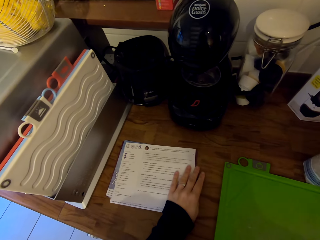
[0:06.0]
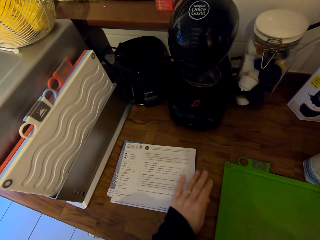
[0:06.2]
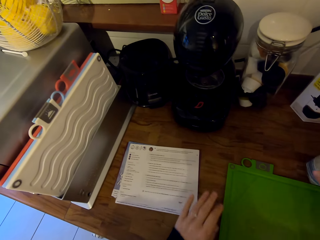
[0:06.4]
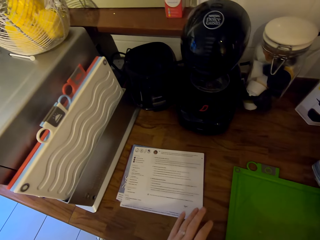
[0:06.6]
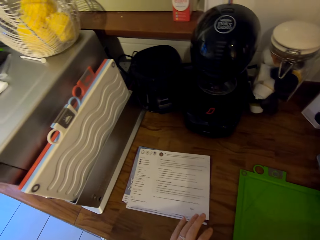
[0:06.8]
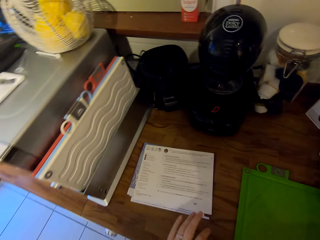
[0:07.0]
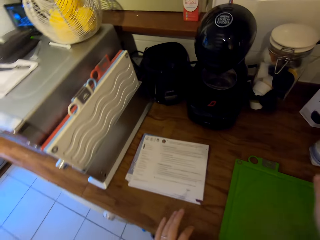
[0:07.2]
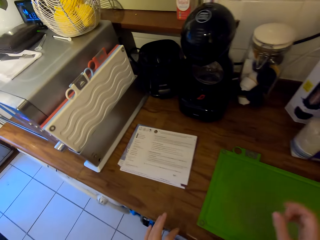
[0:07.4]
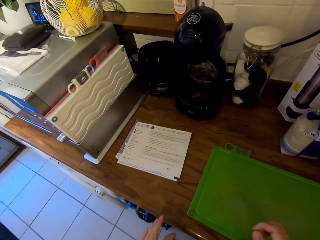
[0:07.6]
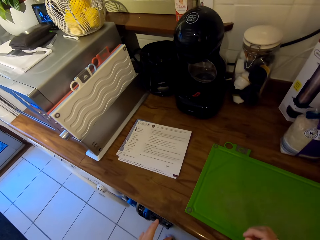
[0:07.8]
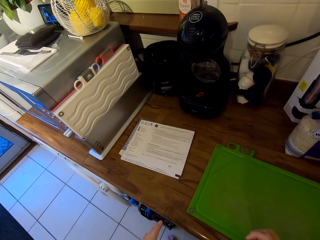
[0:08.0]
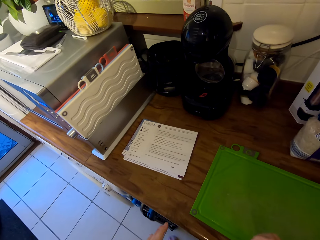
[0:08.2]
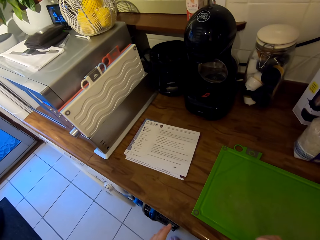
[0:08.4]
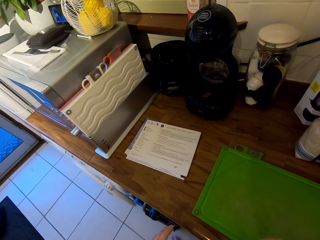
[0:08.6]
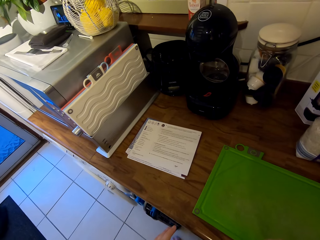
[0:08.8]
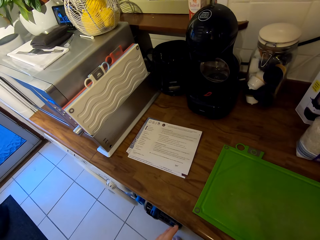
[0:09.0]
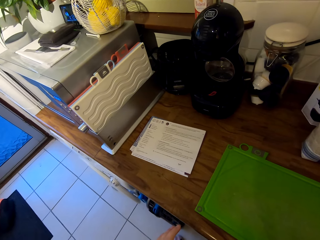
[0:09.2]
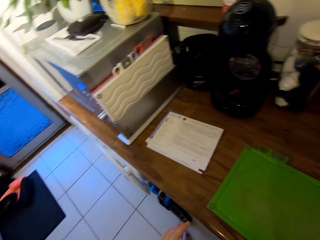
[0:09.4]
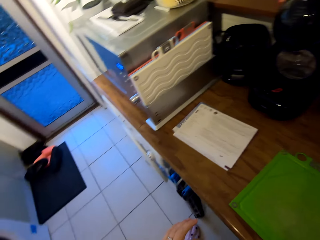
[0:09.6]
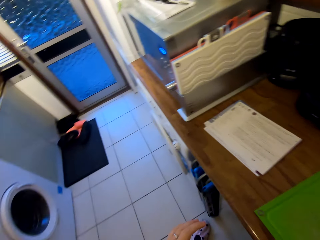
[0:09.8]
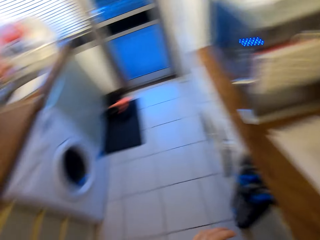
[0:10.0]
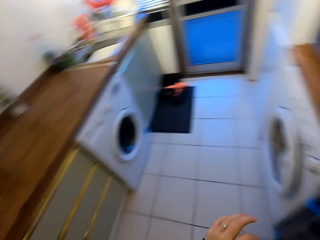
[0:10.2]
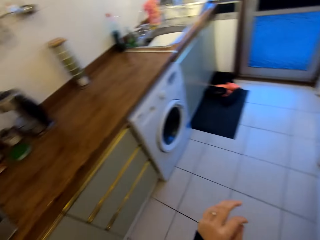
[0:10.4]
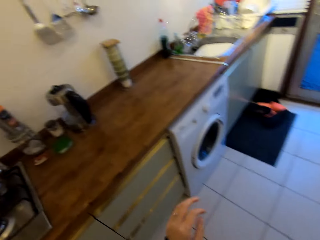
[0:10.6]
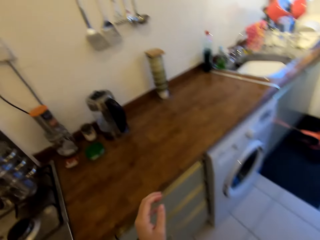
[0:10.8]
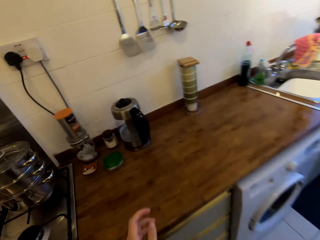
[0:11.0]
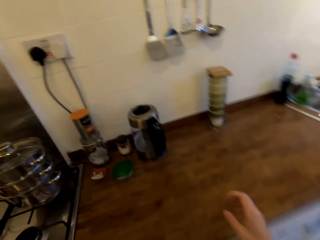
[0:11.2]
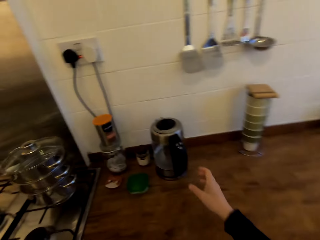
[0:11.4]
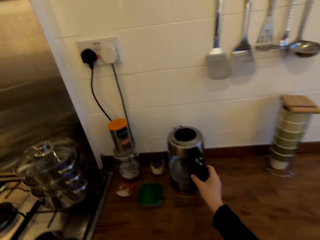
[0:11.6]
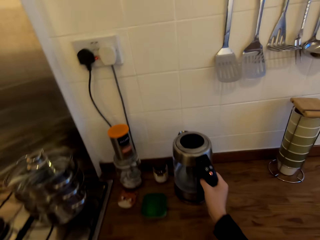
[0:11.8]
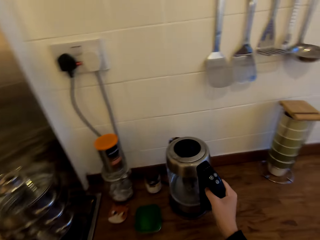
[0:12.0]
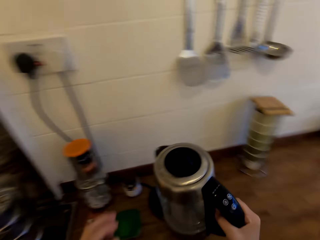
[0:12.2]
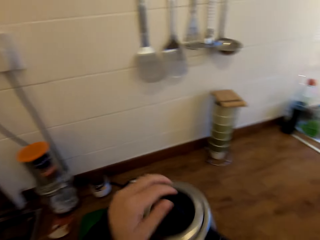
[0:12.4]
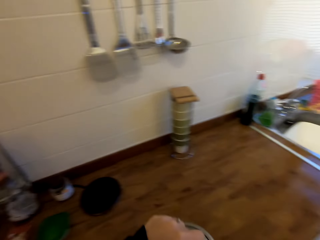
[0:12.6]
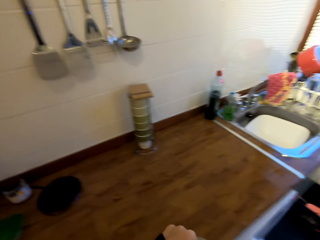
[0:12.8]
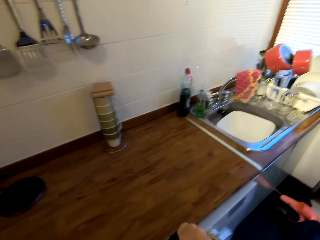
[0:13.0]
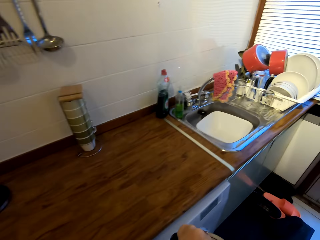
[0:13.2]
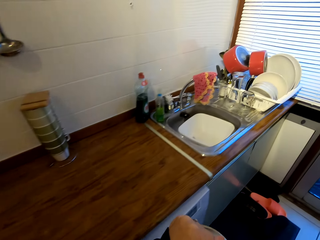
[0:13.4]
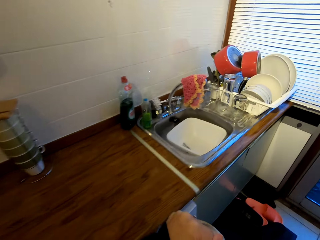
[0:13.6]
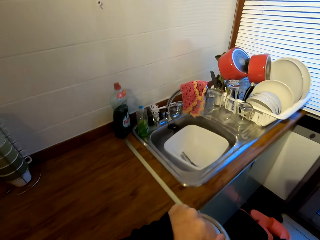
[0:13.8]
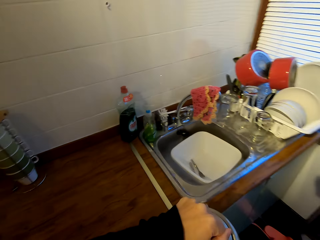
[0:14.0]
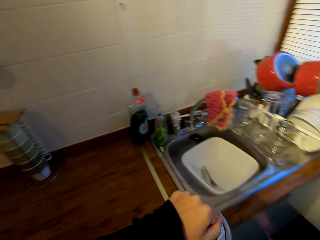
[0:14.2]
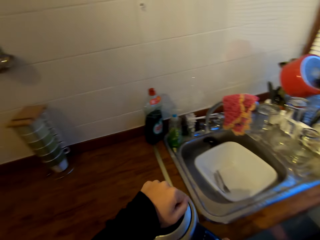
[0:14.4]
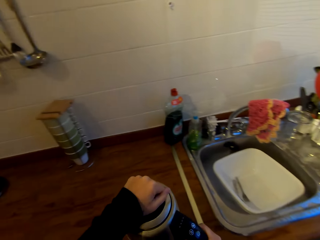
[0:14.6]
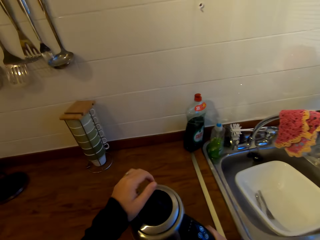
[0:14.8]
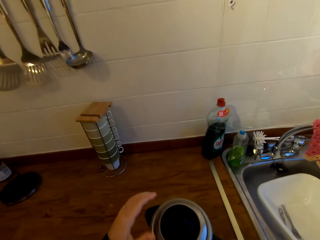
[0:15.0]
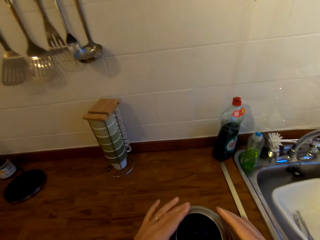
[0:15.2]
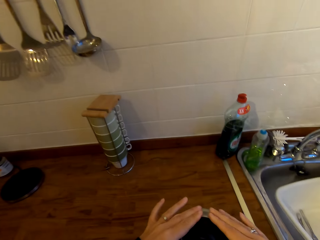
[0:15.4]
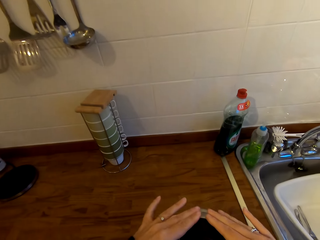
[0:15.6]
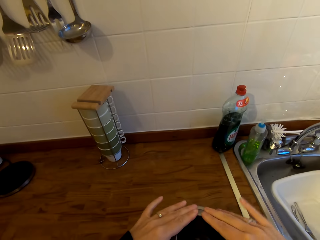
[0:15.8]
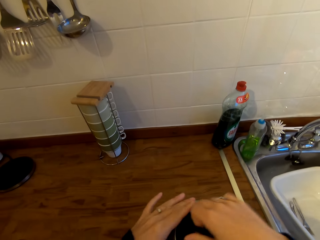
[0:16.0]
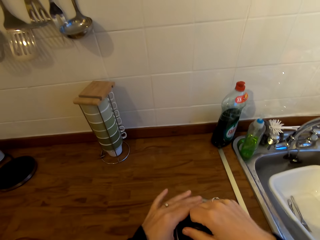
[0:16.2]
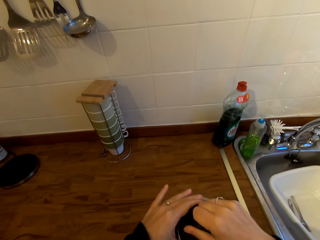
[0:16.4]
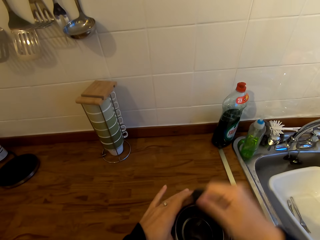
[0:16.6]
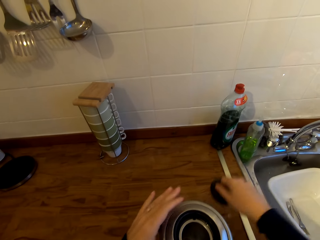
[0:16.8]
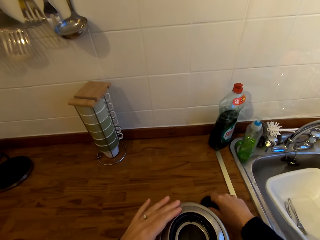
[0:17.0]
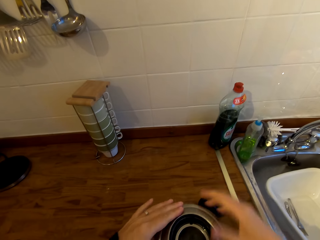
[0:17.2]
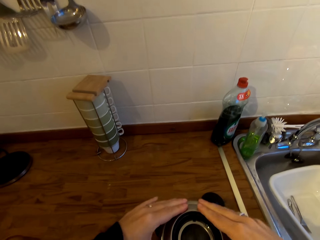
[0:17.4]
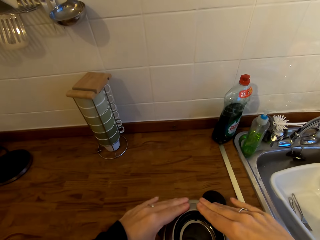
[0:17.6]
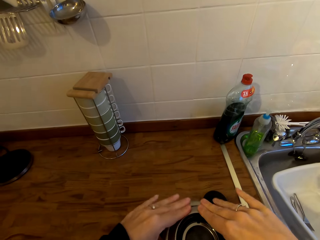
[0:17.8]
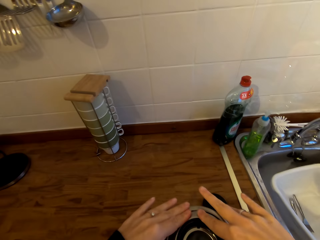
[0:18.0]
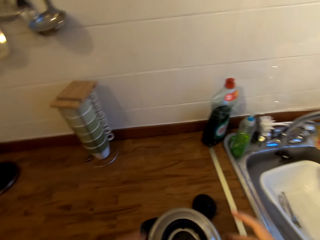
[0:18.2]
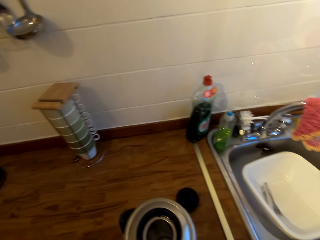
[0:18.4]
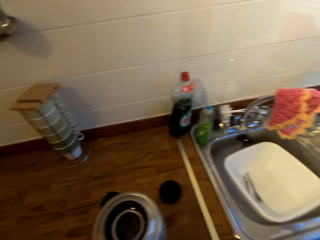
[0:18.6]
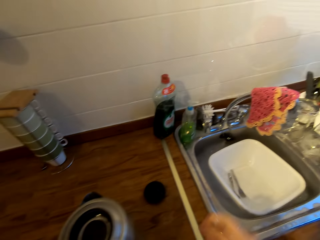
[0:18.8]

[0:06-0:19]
The camera wearer moves a recipe paper on the counter. They push the package towards the box. They turn around the kitchen. They stare at the sheet of paper. They move towards the electric kettle. They pick up the electric kettle from the counter. They move towards the sink. They place the kettle on the counter. They open the kettle. They place the lid on the counter. They press on the kettle.

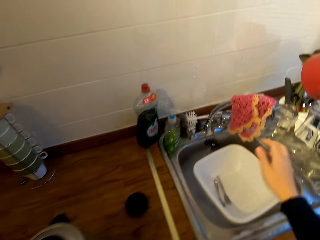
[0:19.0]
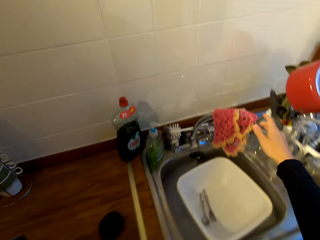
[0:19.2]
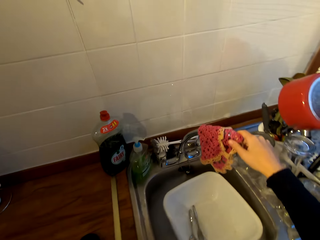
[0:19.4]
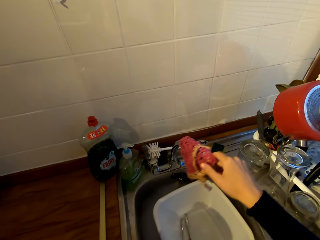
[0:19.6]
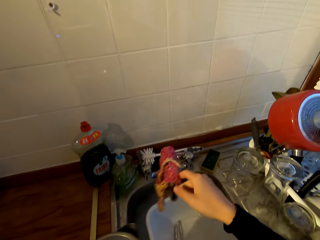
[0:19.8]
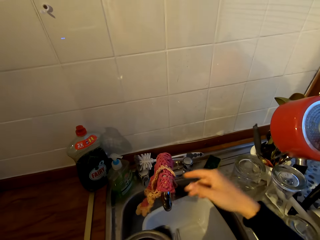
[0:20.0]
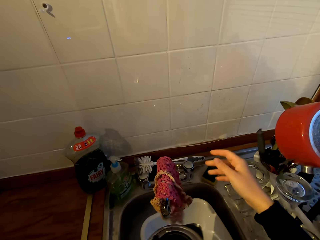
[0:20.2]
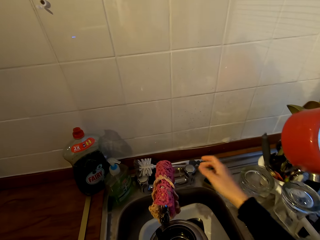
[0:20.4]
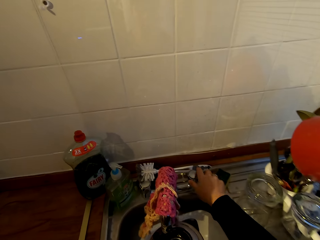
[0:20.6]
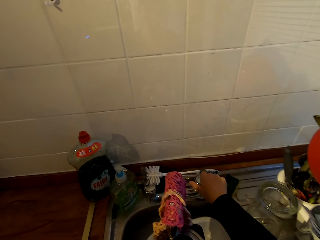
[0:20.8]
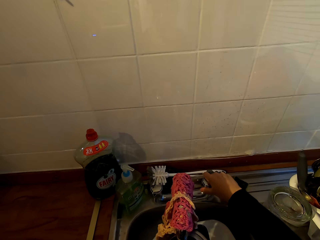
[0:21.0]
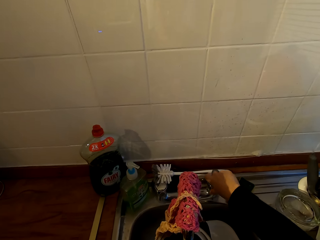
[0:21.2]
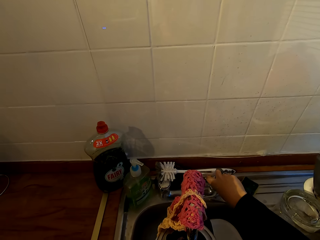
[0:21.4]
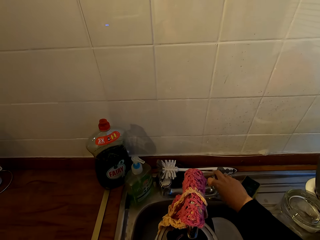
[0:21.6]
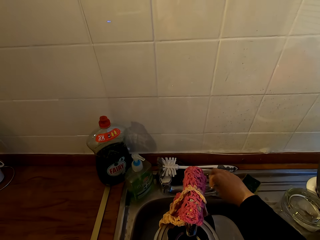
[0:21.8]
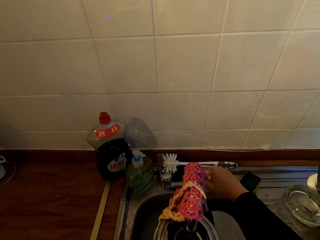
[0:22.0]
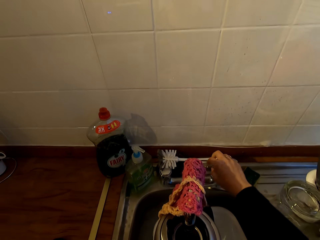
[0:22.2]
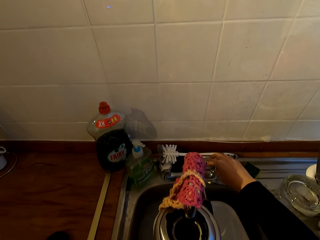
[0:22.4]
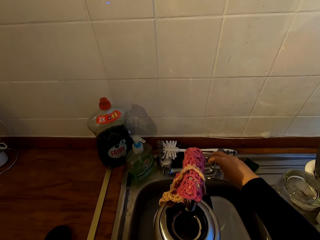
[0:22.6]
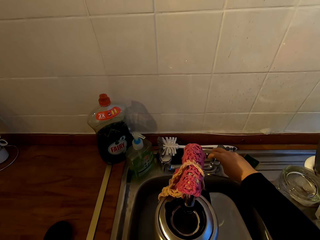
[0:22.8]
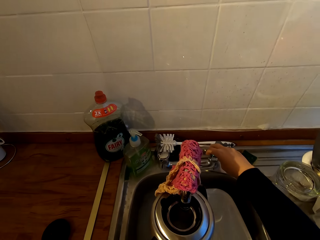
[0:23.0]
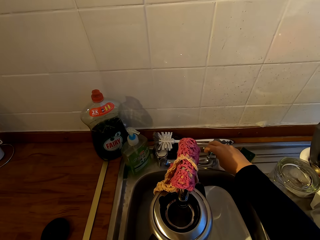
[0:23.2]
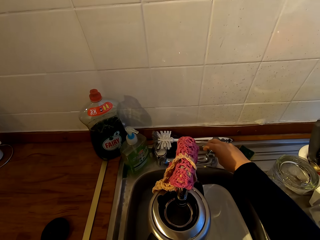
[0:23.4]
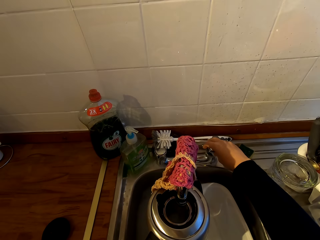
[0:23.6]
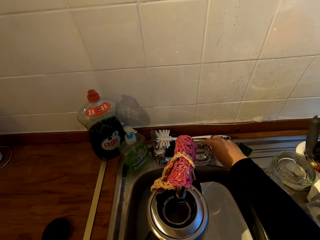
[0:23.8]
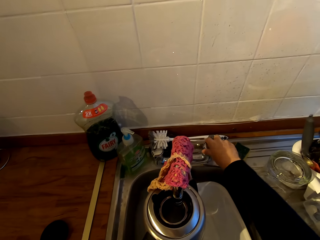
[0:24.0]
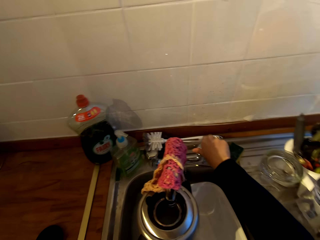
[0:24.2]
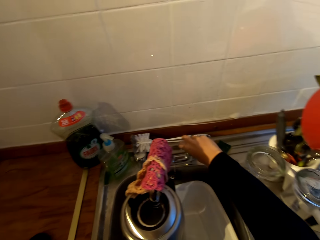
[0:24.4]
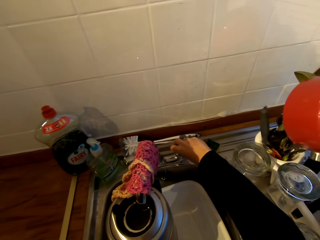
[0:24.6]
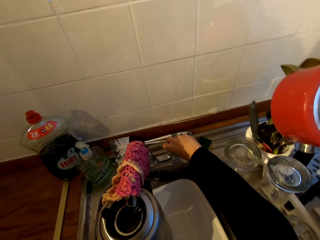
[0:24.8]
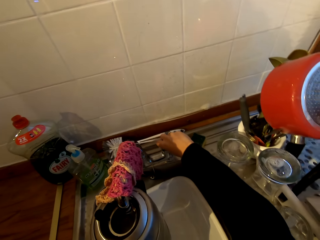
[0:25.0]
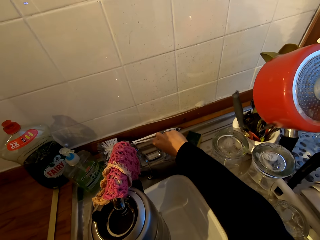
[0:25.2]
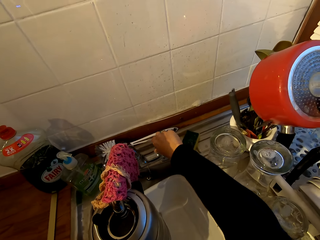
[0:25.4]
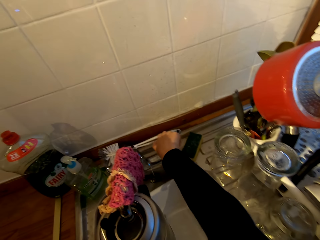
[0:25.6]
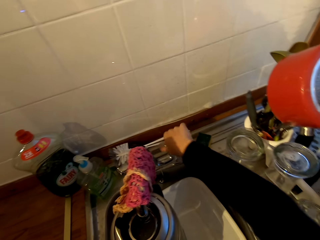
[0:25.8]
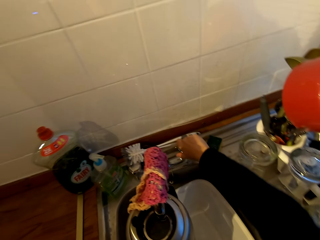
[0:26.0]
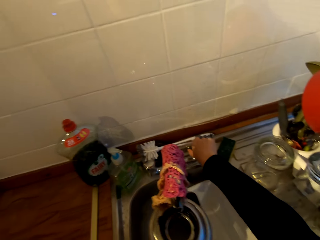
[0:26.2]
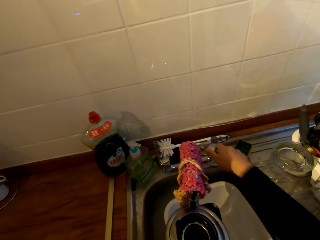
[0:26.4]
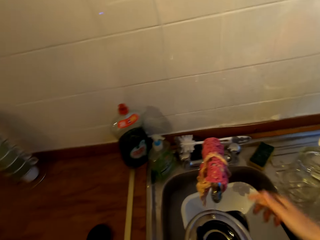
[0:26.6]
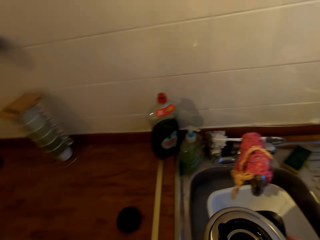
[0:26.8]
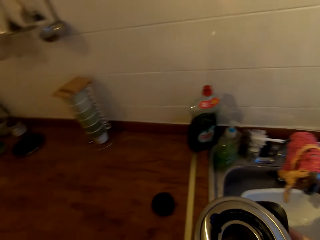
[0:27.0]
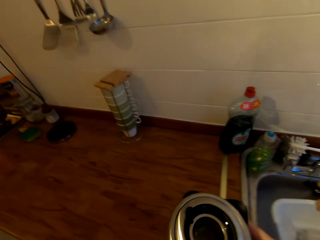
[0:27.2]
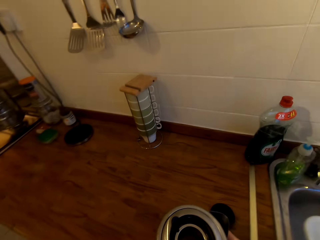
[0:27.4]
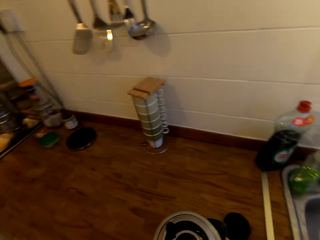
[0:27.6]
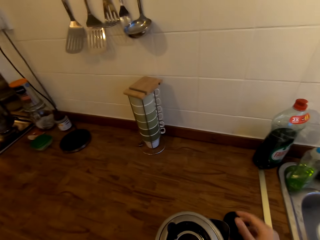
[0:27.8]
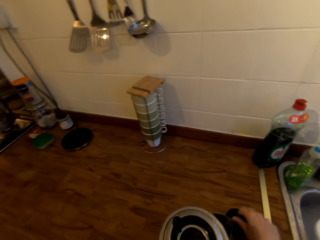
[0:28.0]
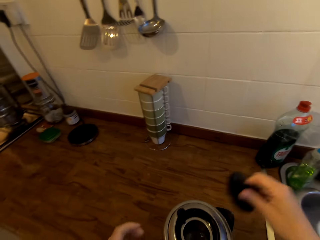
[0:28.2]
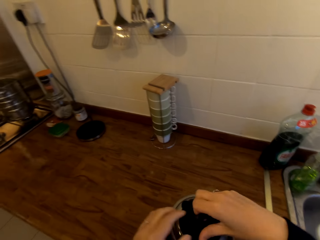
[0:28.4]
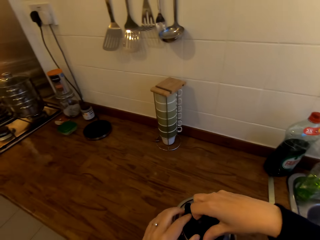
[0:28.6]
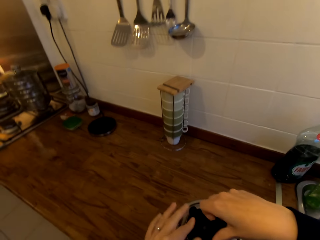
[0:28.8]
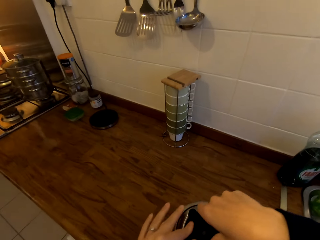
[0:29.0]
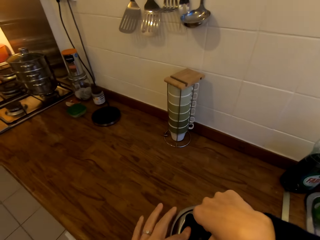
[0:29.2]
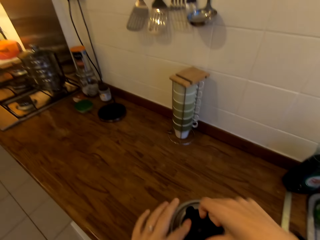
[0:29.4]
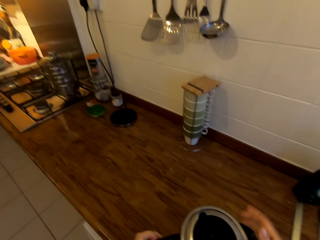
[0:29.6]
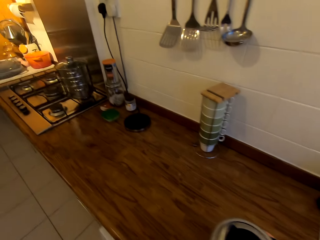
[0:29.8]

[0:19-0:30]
The camera wearer opens the tap. They fetch water with the kettle. They close the tap. They place the kettle on the counter. They pick up the lid from the counter. They cover the kettle with the lid.
